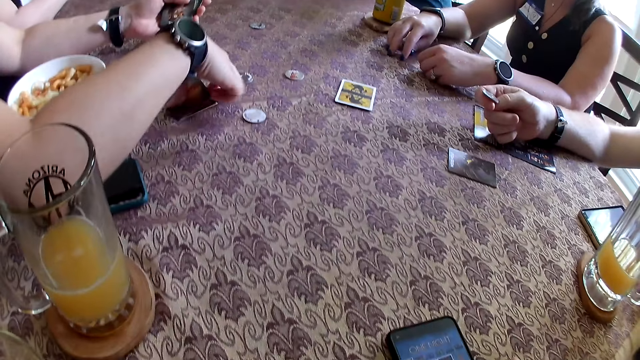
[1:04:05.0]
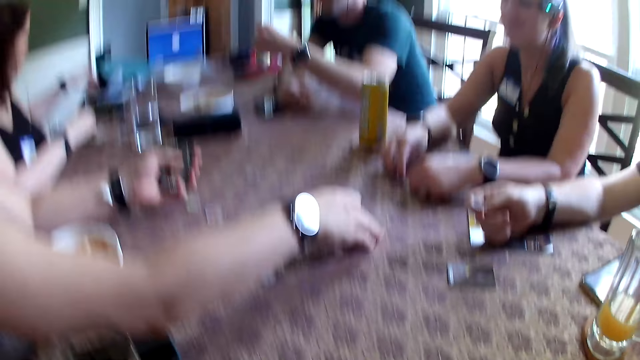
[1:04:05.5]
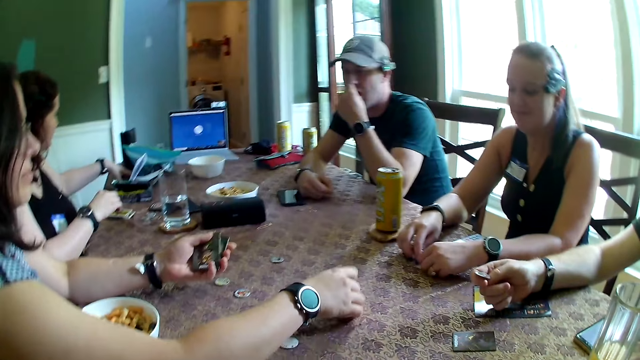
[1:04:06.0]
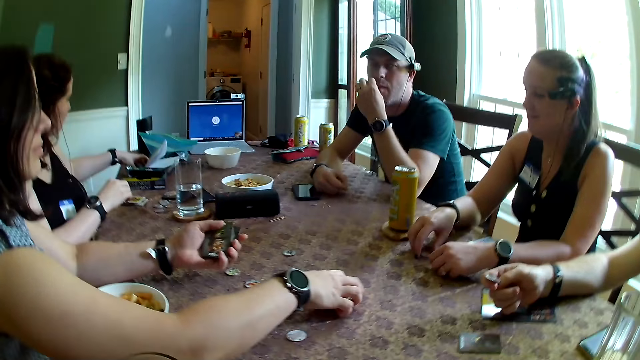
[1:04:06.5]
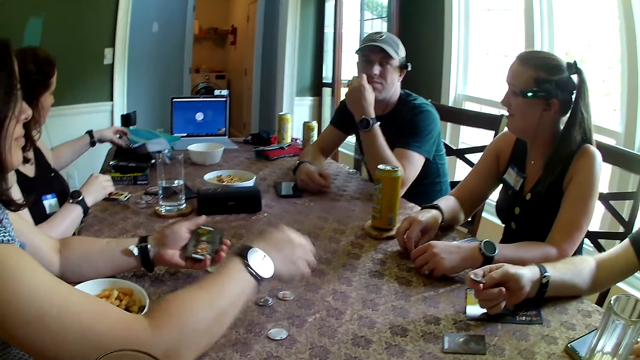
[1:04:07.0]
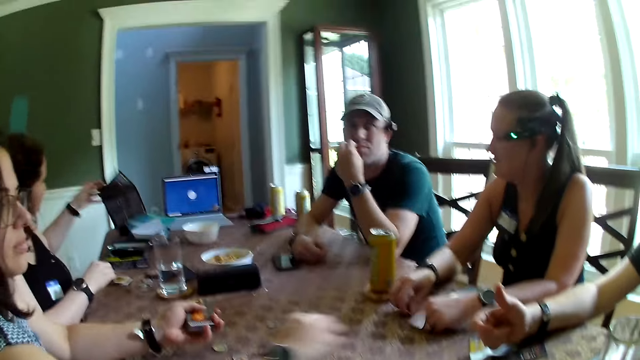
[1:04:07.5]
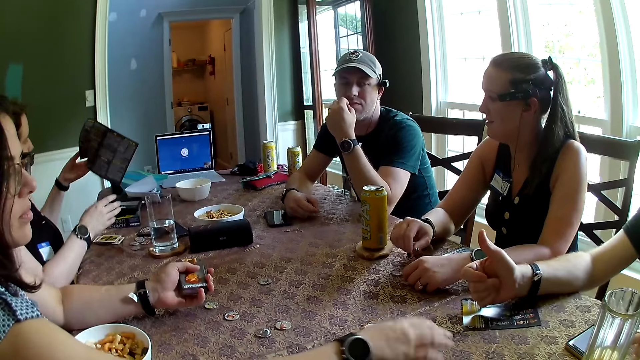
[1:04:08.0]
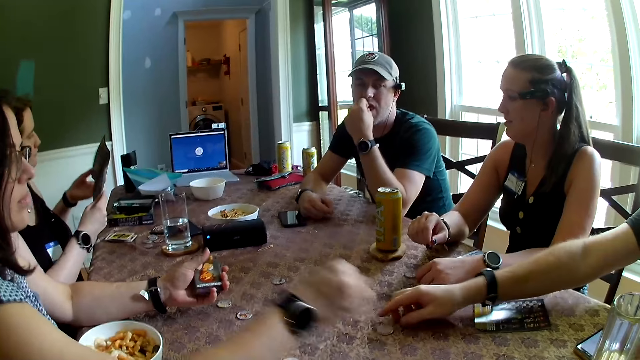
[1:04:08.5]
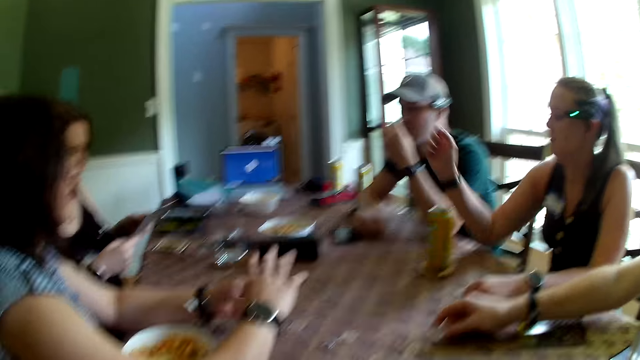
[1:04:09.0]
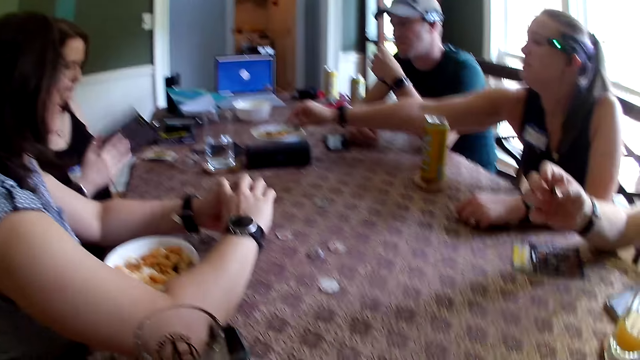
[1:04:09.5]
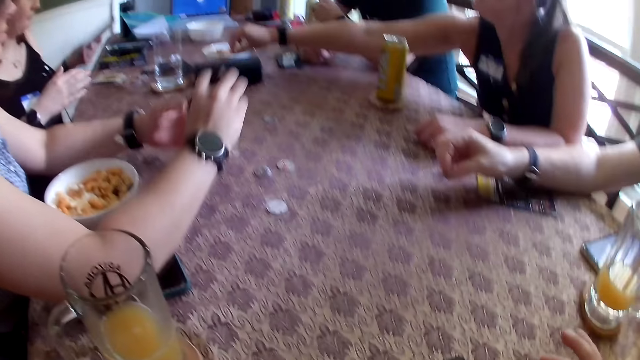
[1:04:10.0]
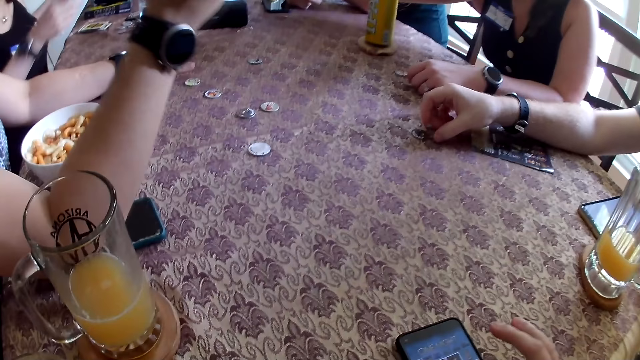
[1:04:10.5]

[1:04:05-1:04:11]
The first woman throws a card. The camera wearer moves the phone. The first man eats the snacks. The second woman picks up cards on the table with her right hand. The third woman picks up a paper on the table with her left hand. The second woman places the cards on her left hand with her right hand. The second man throws a coin. The second woman picks up cards on the table with her right hand. The third woman holds the paper with both hands. The second woman places the cards on her left hand with her right hand. The second man picks up the coin and drops the token on the table with his right hand. The first woman picks up a snack.
